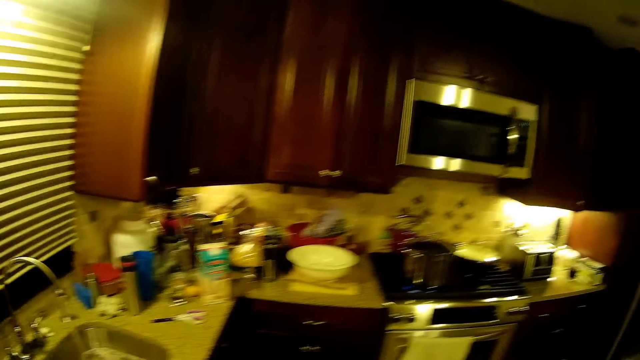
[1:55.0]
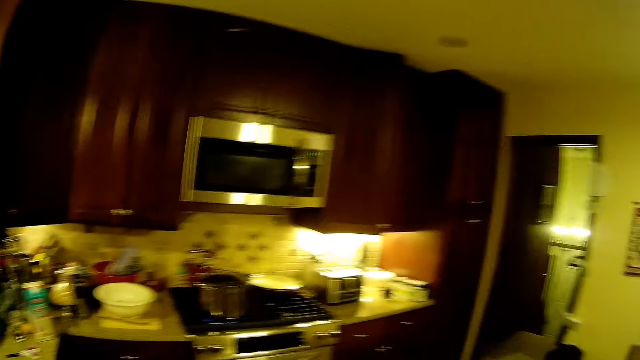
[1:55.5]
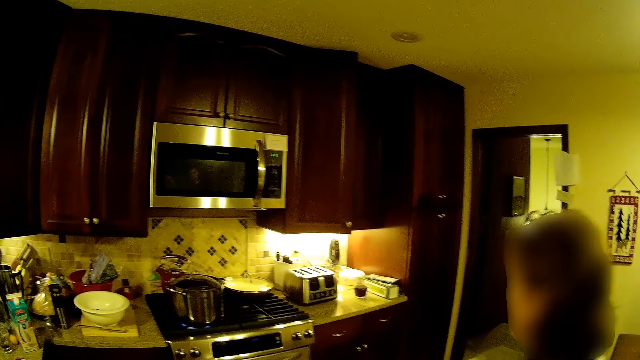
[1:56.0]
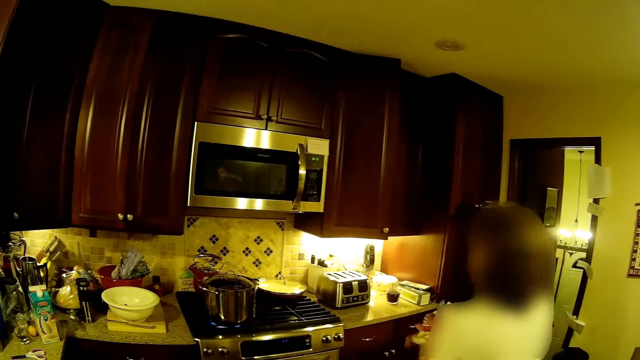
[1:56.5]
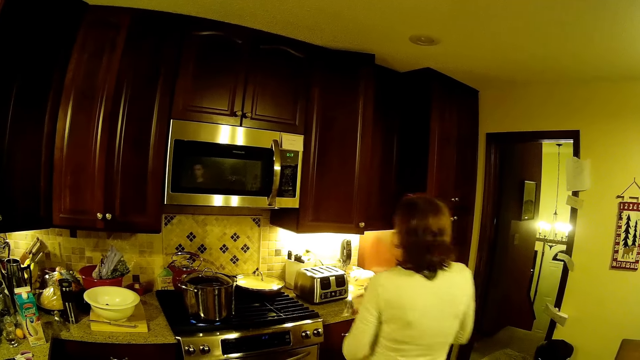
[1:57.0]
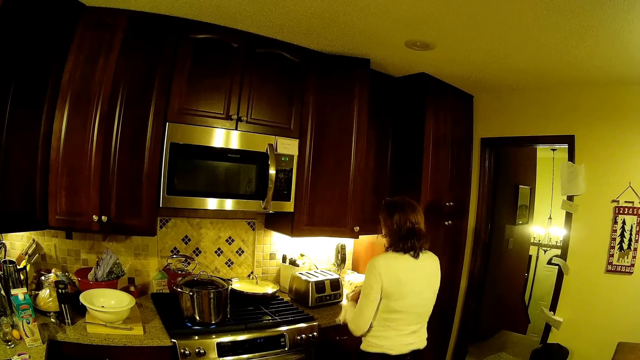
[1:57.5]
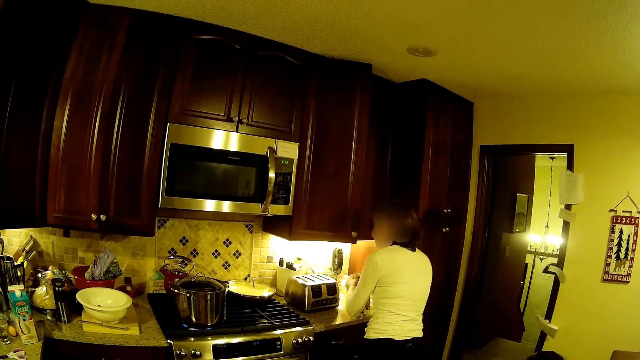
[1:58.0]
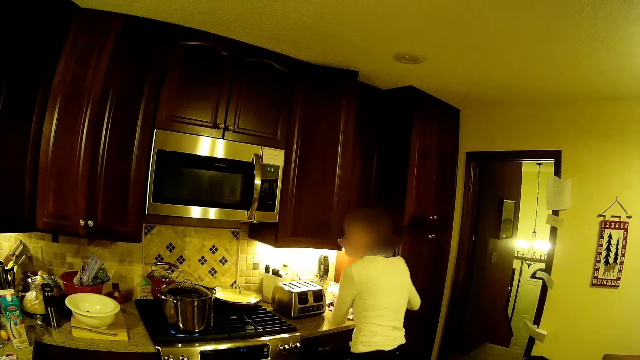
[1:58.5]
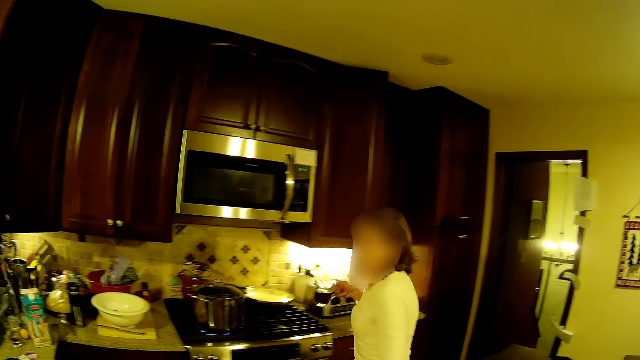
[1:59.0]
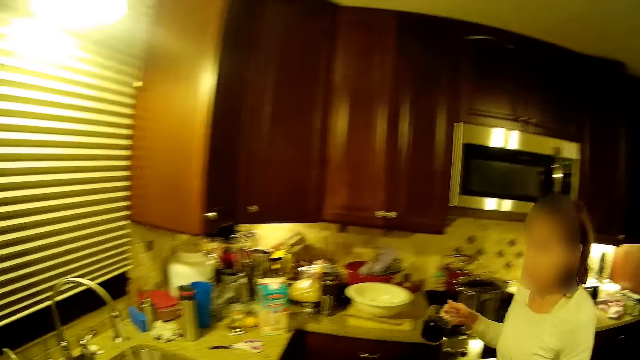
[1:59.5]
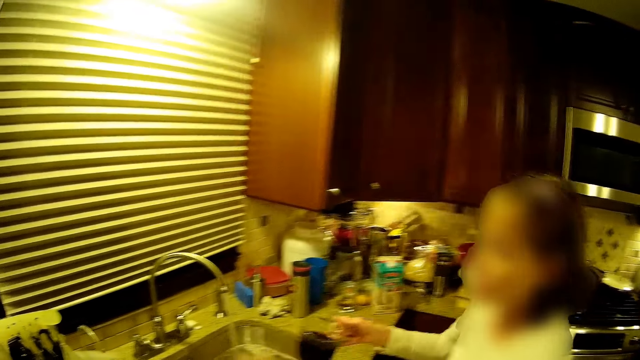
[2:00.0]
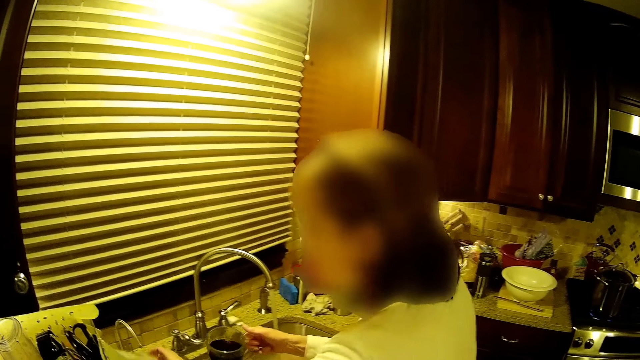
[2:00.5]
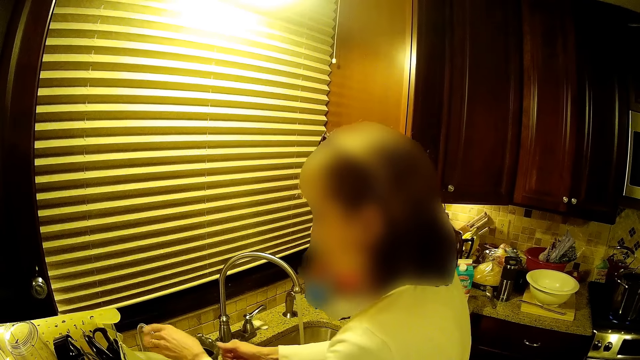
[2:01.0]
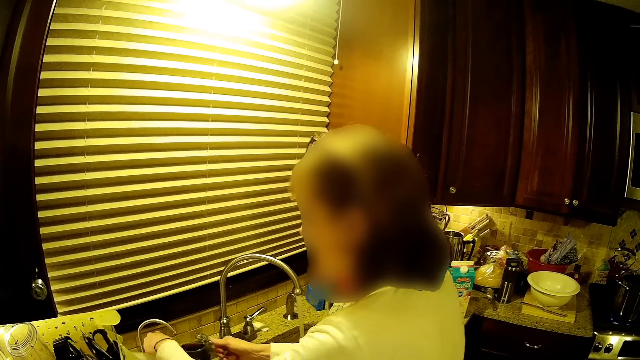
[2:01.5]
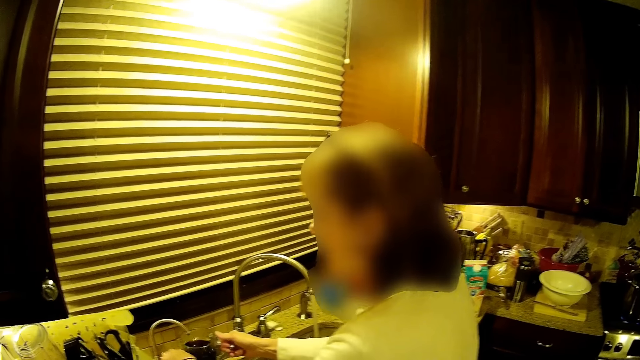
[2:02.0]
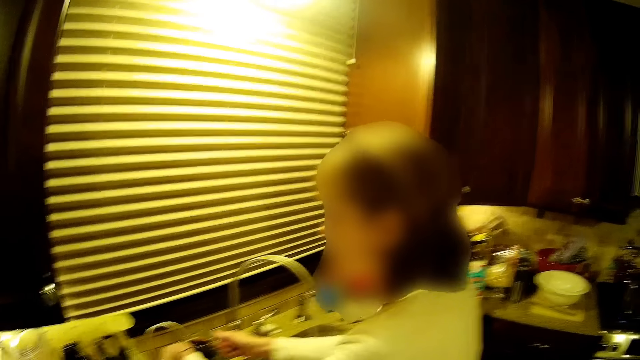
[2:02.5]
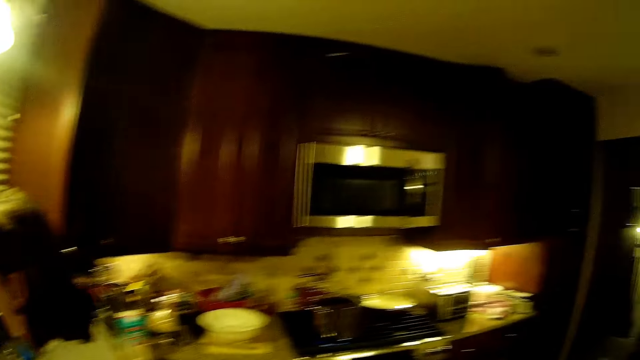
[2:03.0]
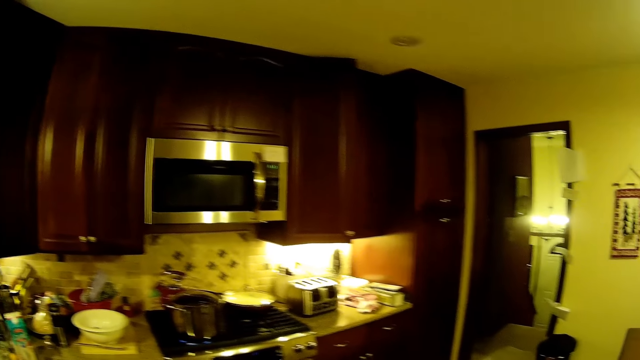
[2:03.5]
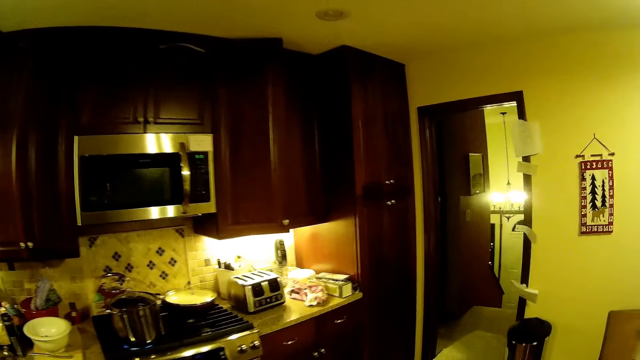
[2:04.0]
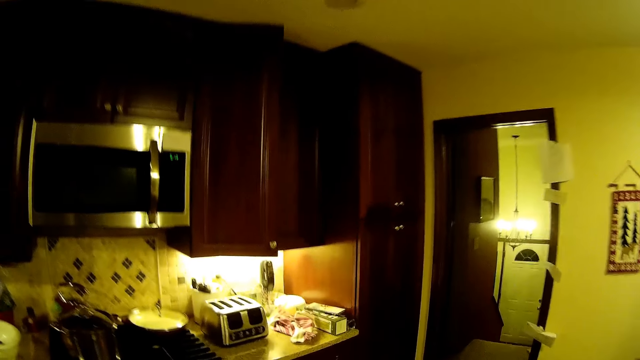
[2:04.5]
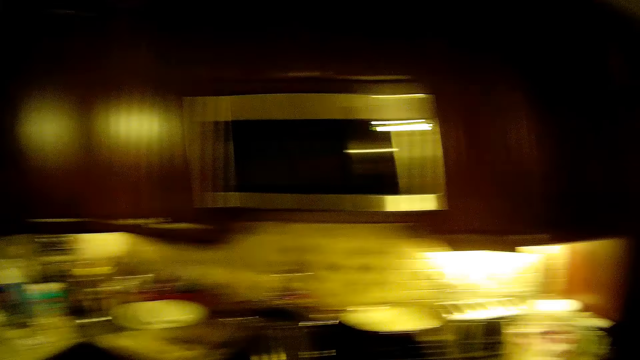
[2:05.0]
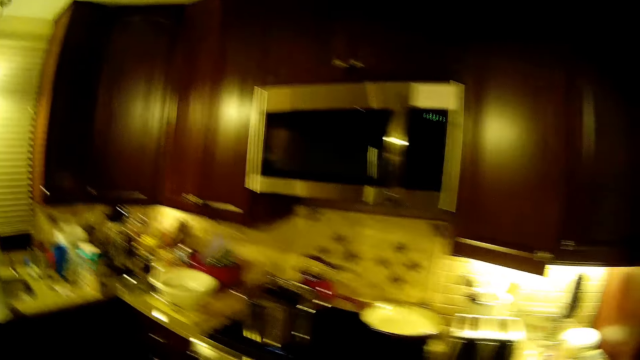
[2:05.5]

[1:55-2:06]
A woman walks on the floor. The camera wearer stands on the floor. The woman dries hands with a cloth, puts the cloth on the kitchen counter, walks on the floor, and picks up a jug. The woman puts water in a glass. The woman fills water in the jug. The camera wearer walks on the floor.

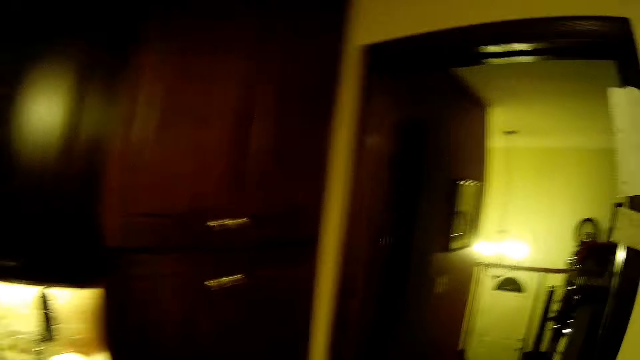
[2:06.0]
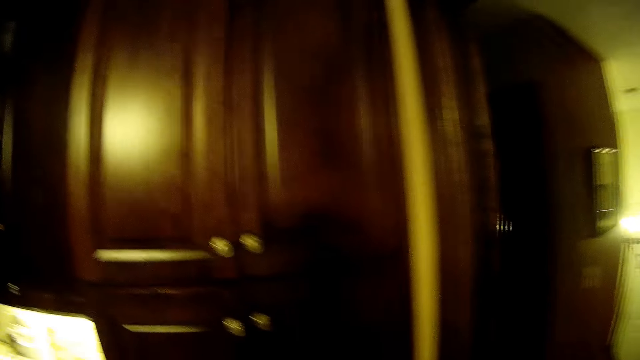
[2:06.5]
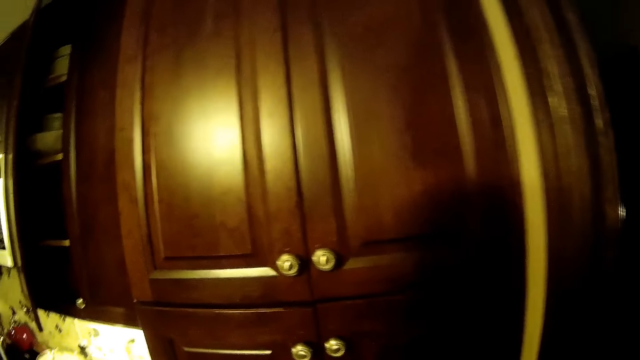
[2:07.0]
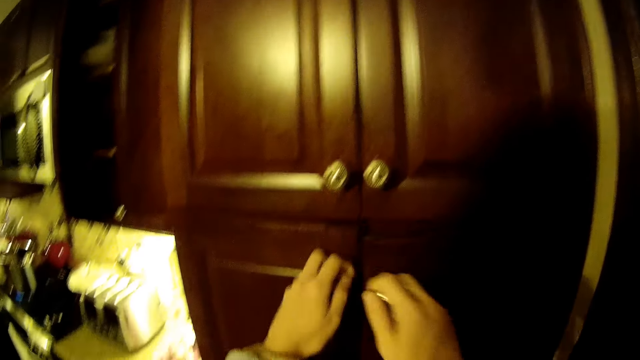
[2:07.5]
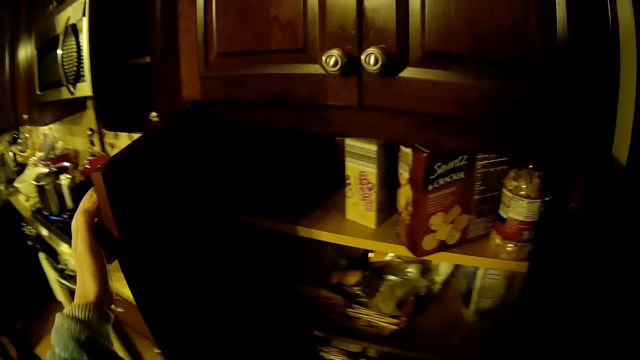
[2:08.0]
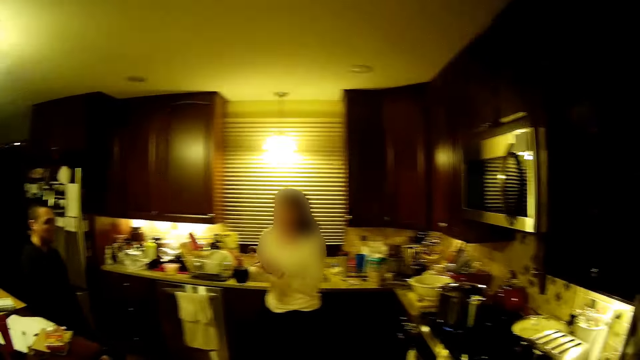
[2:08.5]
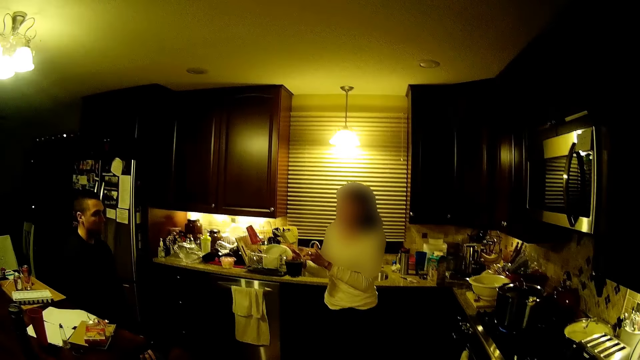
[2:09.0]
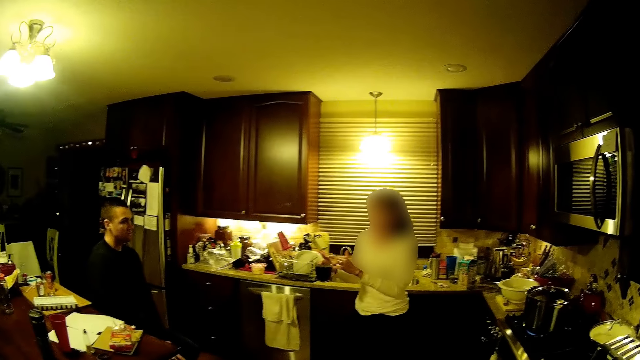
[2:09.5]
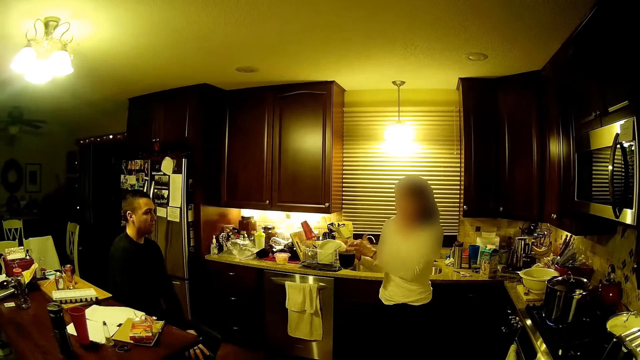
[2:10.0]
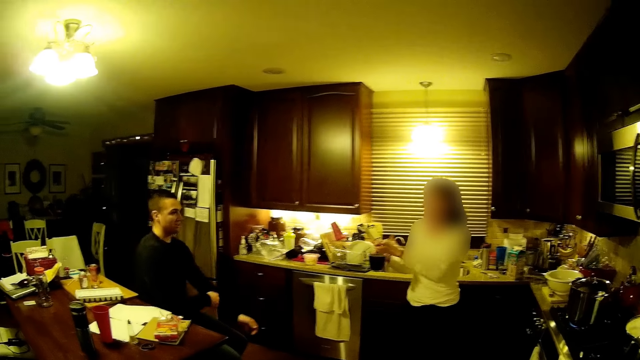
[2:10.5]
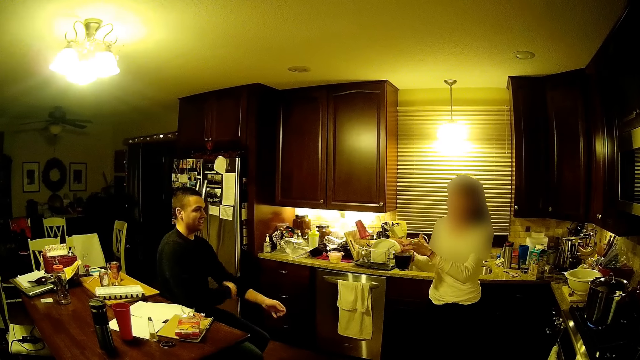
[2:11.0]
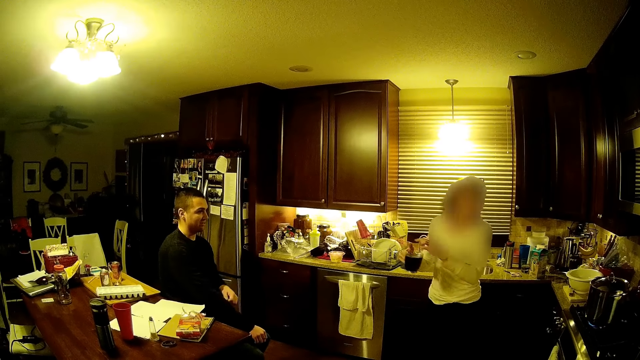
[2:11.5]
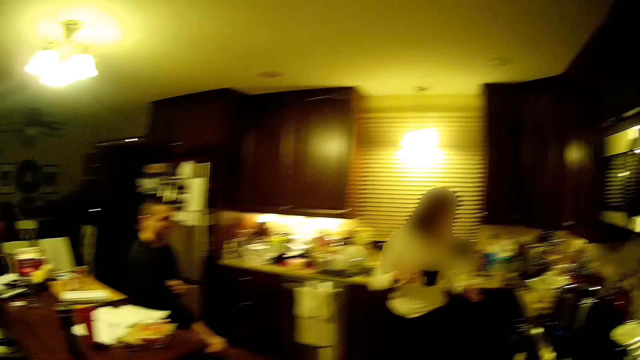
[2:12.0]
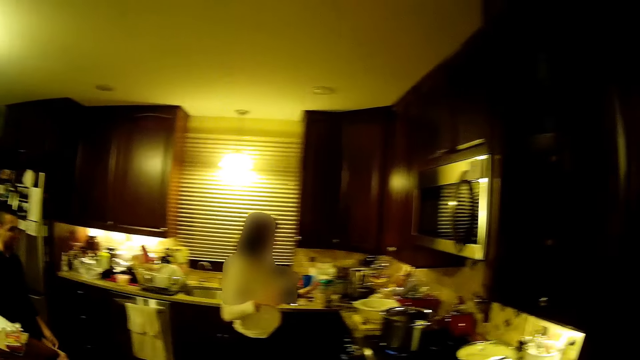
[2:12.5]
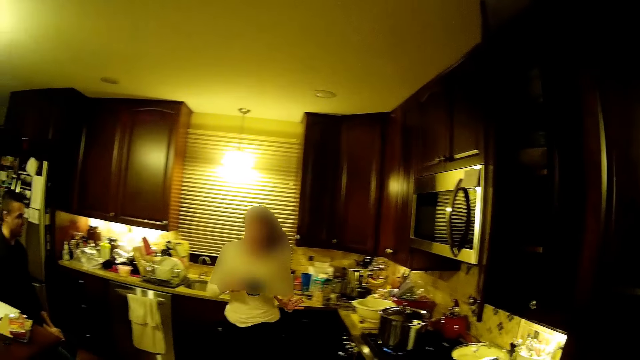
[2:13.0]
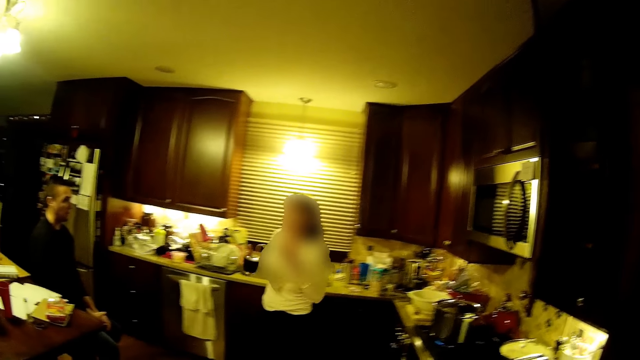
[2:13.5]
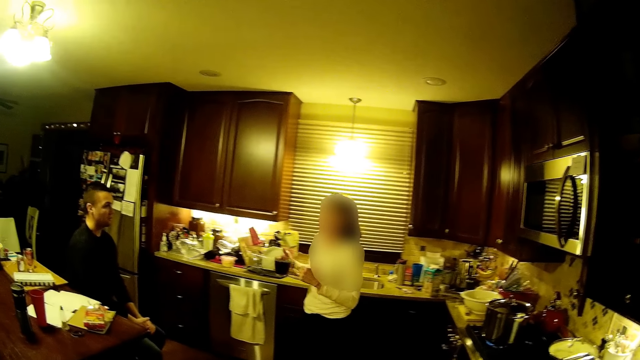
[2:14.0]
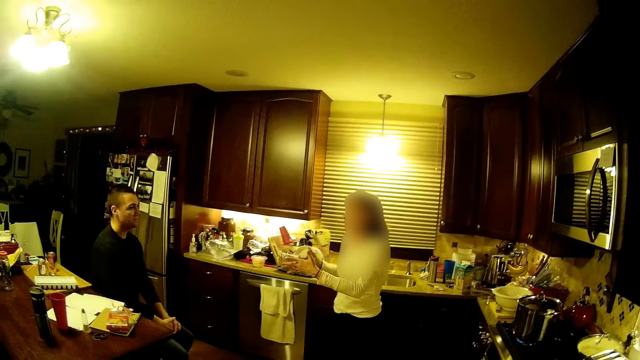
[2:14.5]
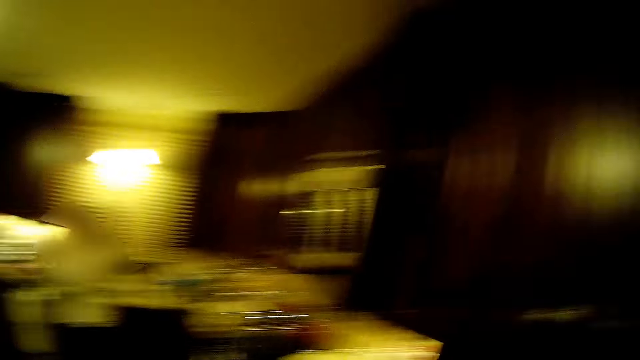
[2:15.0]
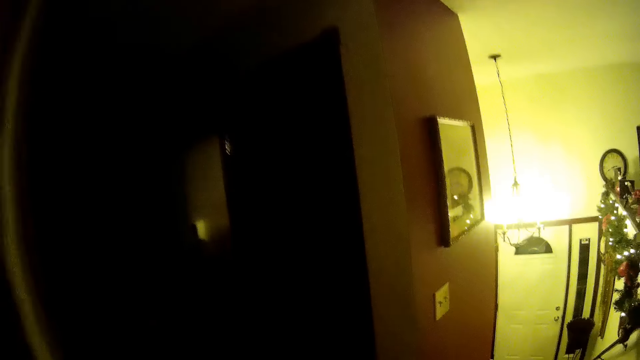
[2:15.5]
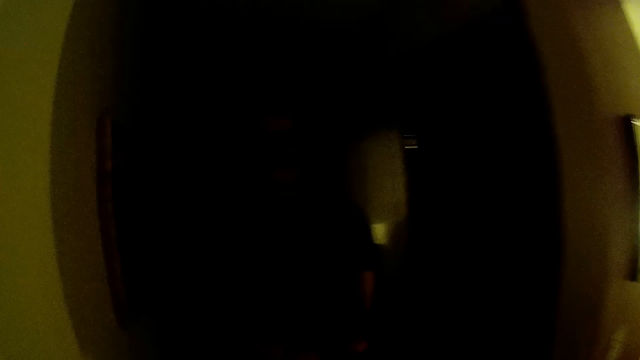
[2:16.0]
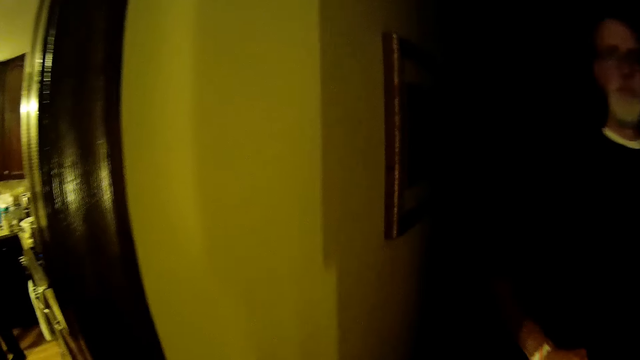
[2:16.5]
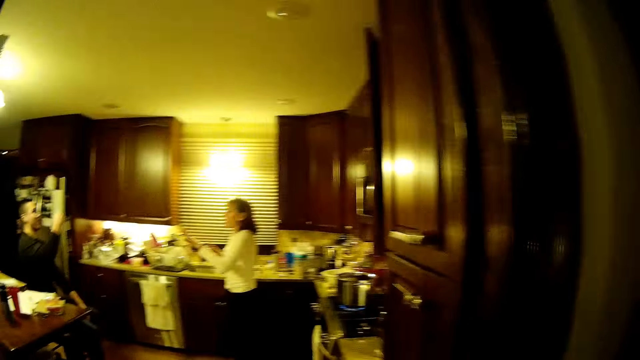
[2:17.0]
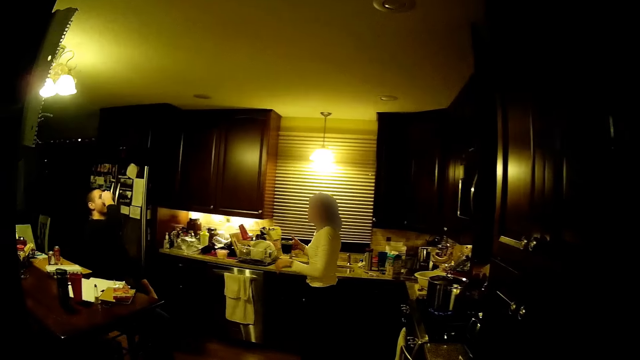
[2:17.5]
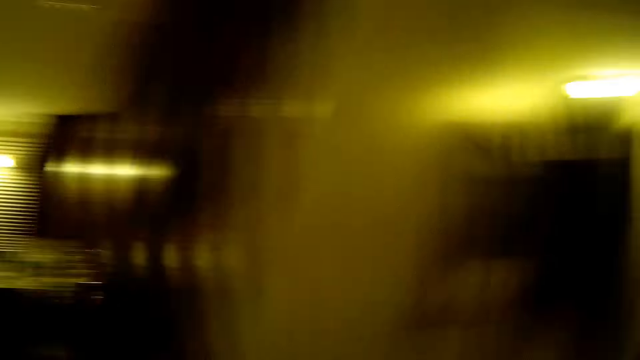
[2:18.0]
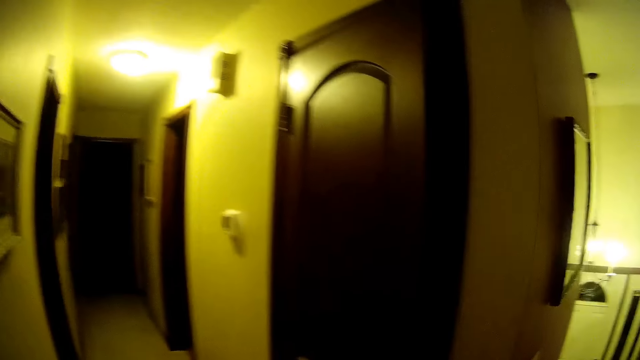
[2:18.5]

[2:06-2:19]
The camera wearer opens the kitchen cabinet. A woman stands on the floor. A man pulls sleeves. The camera wearer walks on the floor.
